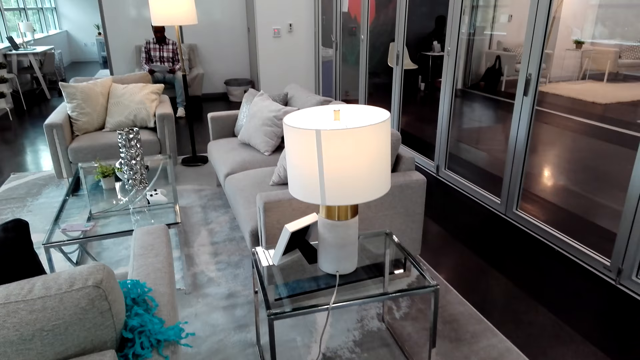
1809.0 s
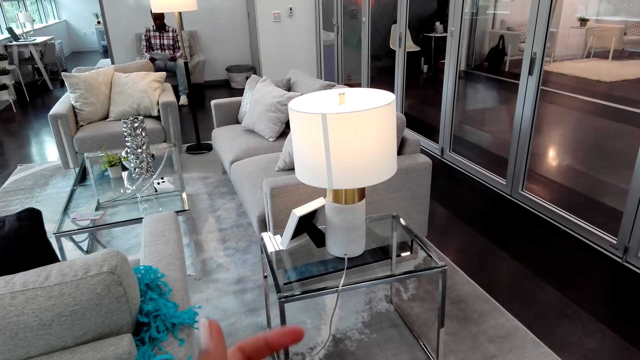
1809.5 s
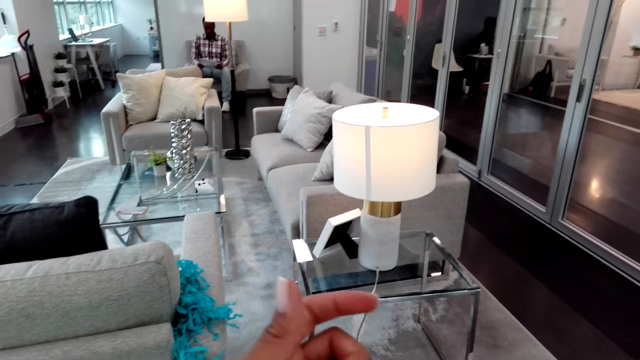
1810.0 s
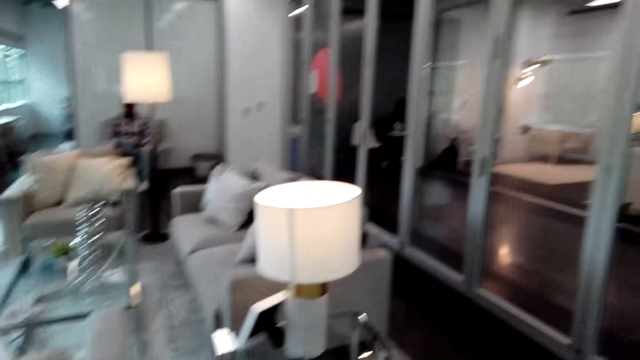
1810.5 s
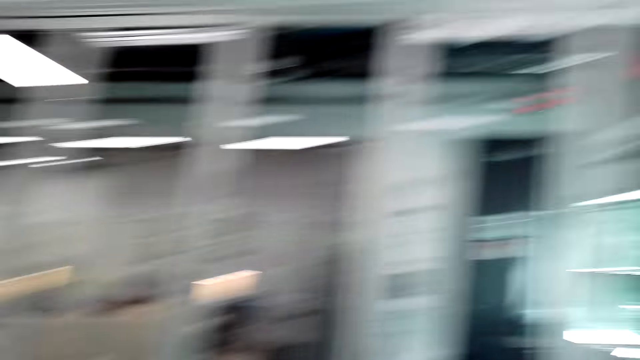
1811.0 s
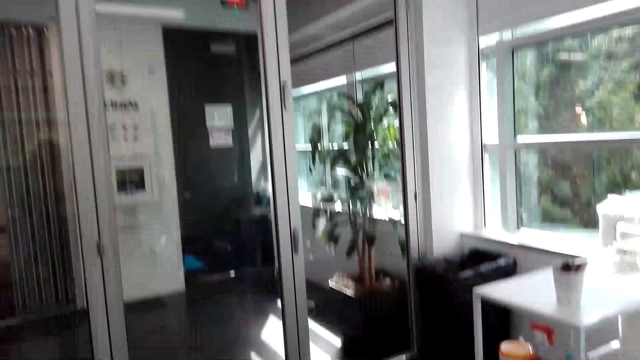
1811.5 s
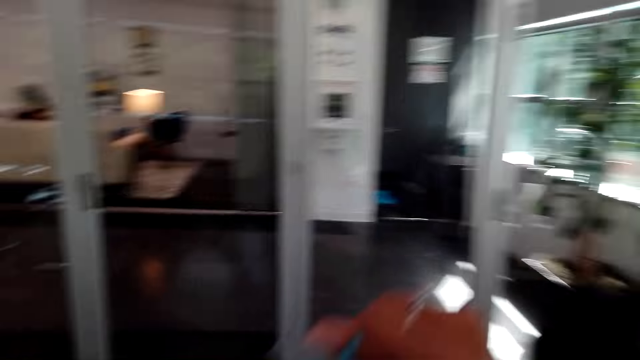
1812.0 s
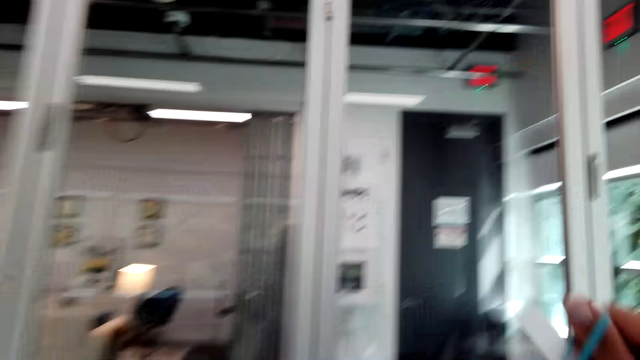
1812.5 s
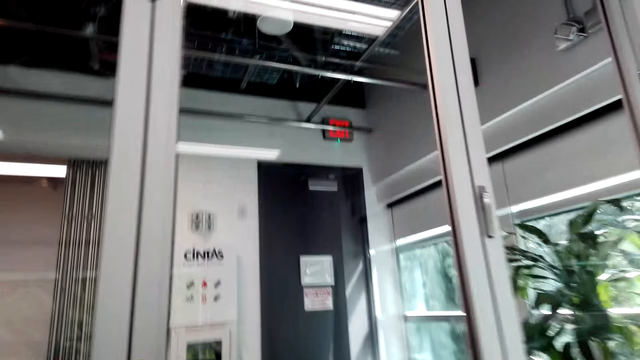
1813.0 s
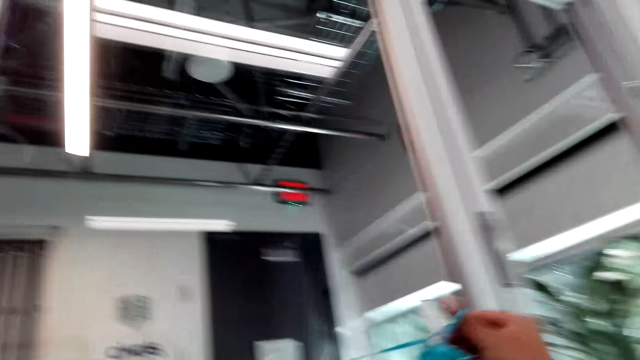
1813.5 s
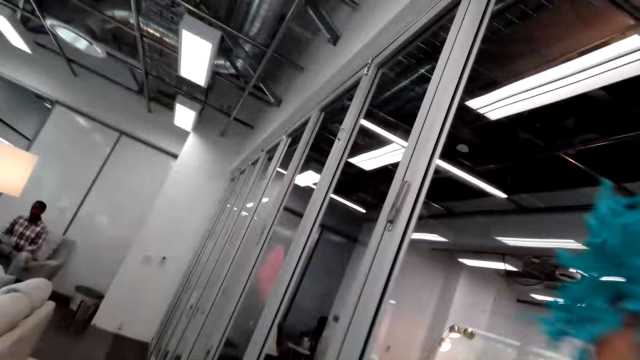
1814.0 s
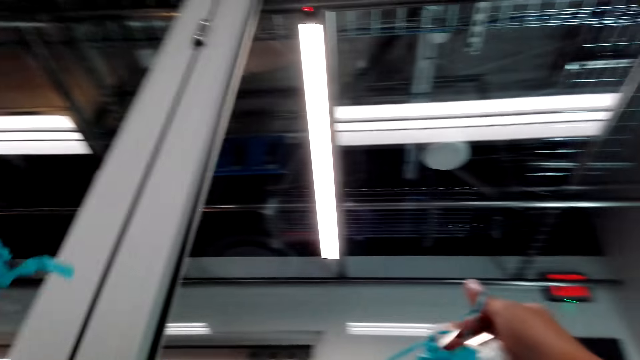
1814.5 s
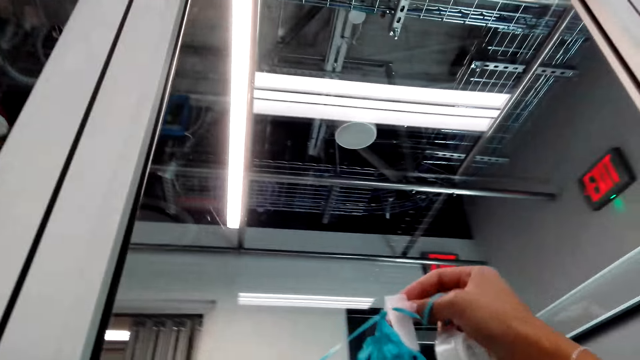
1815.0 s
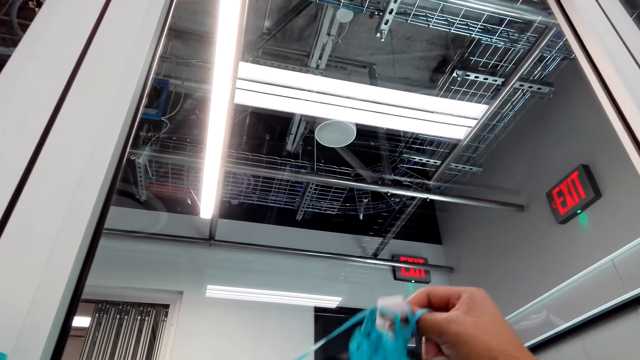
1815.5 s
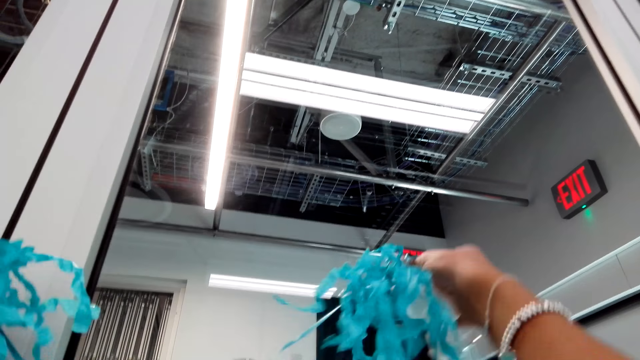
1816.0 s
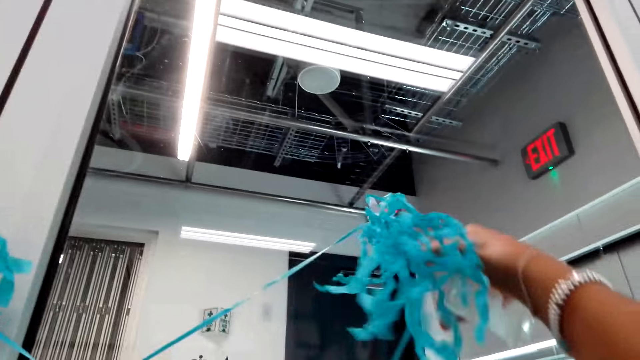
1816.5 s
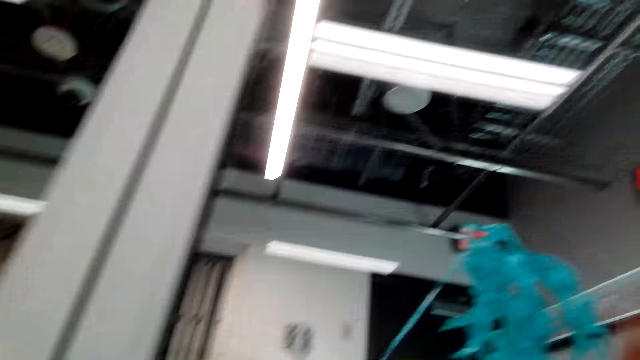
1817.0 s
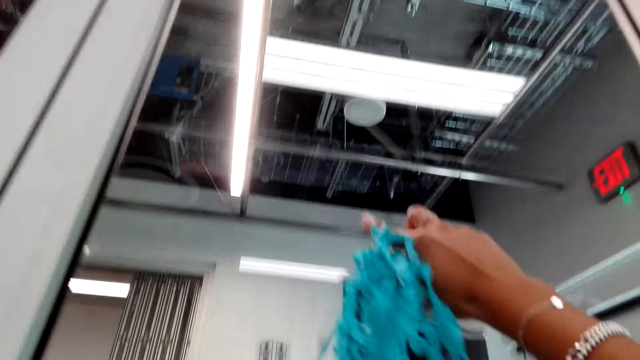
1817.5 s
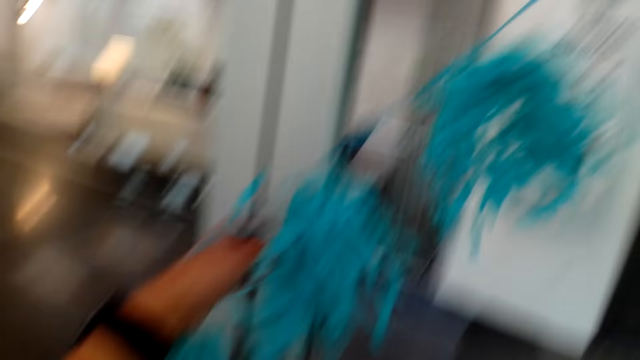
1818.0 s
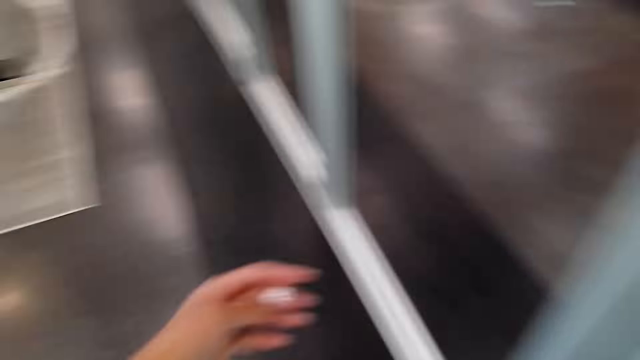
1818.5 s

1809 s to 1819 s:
The camera wearer fixes the decoration on her hands. She looks around the house. She converses with a man. She looks at the decoration. She sticks the decoration on the door. She hangs the decoration on the wall.

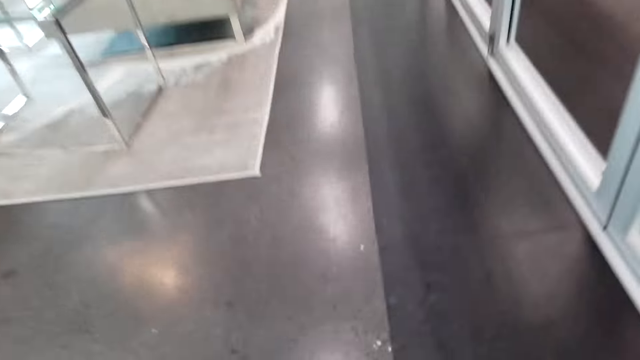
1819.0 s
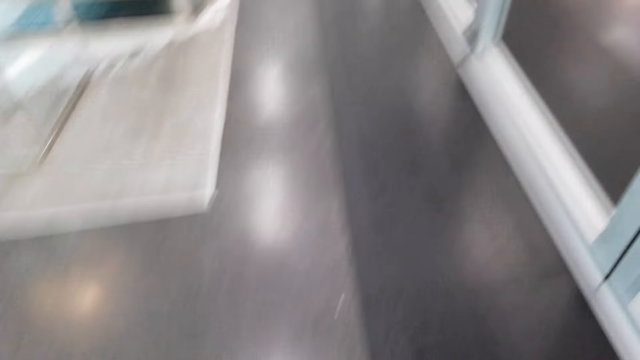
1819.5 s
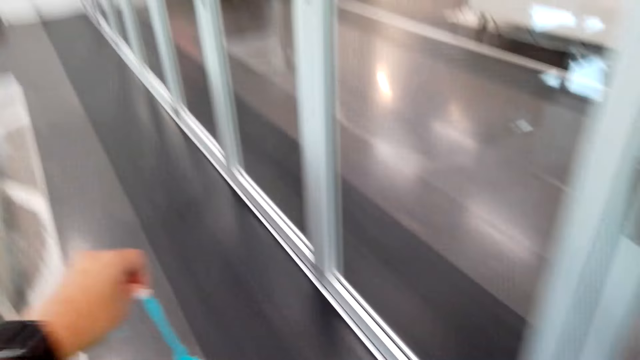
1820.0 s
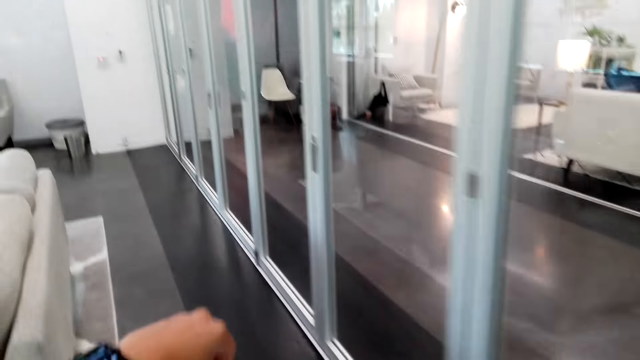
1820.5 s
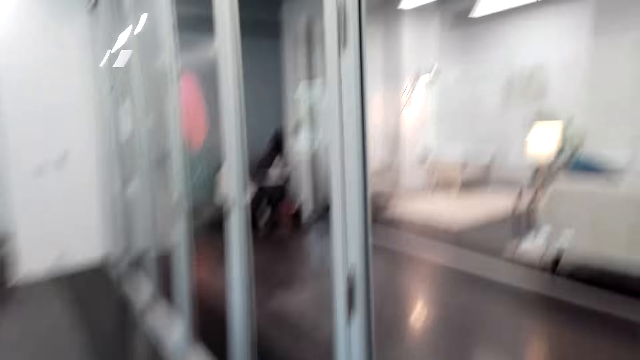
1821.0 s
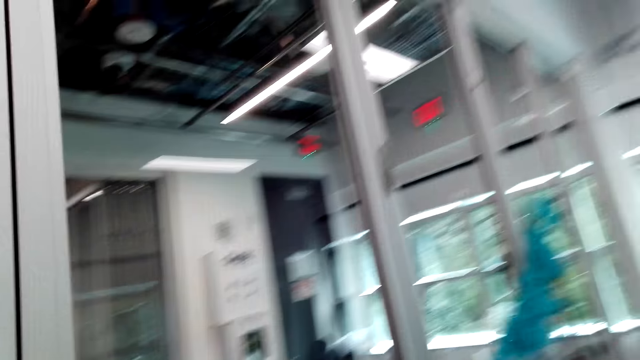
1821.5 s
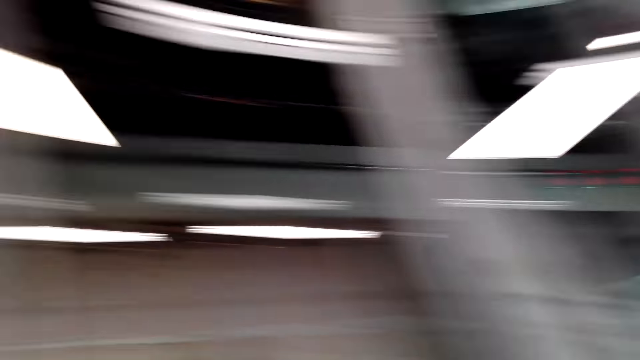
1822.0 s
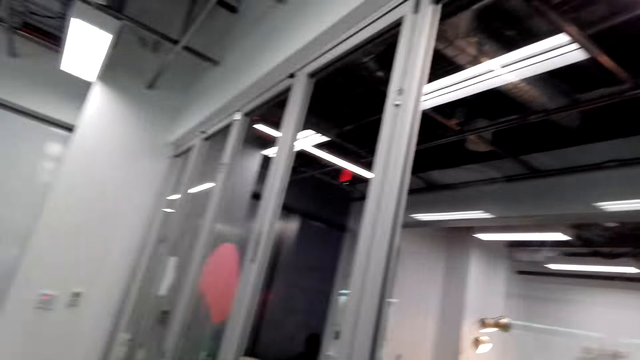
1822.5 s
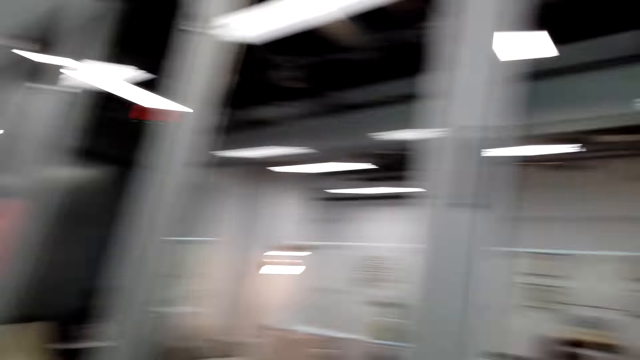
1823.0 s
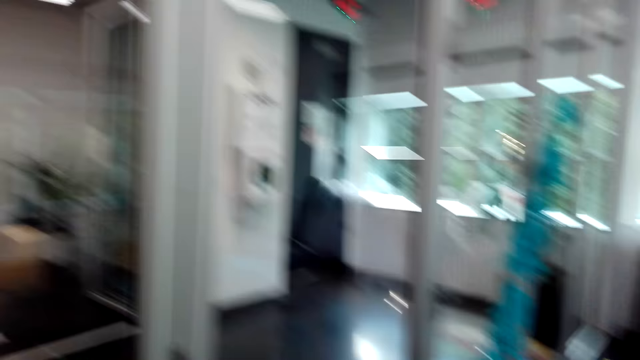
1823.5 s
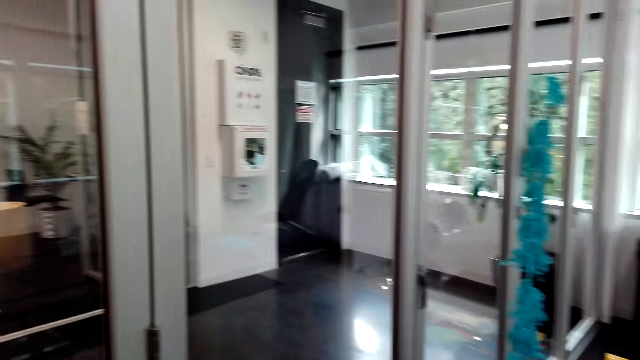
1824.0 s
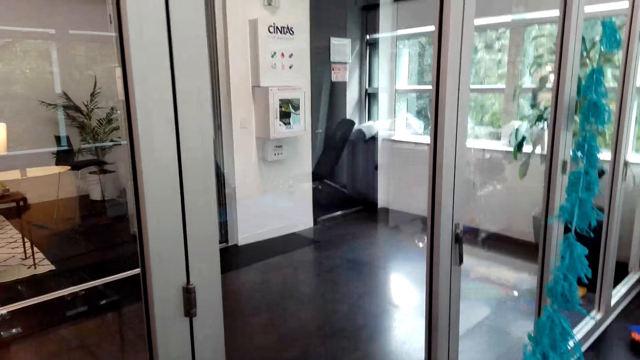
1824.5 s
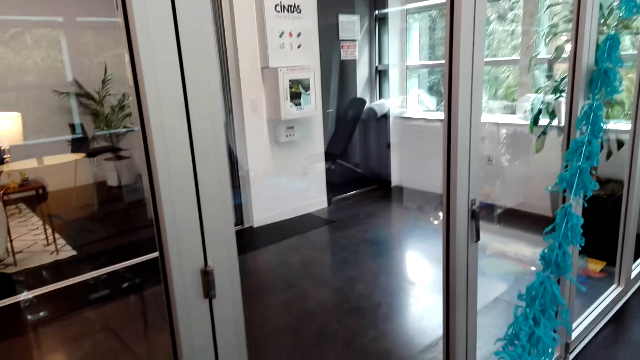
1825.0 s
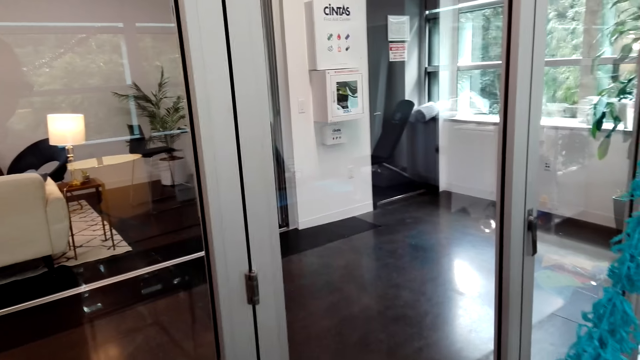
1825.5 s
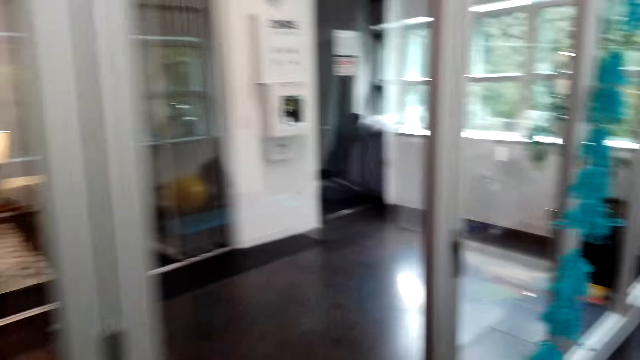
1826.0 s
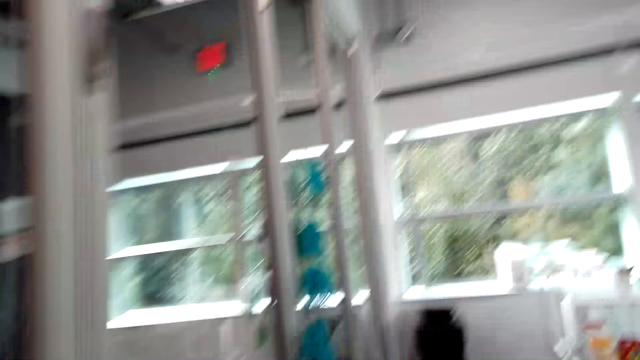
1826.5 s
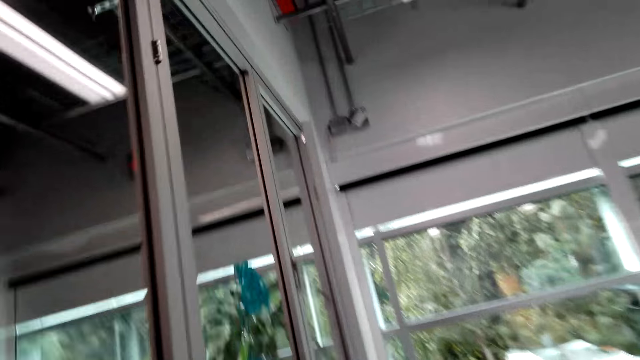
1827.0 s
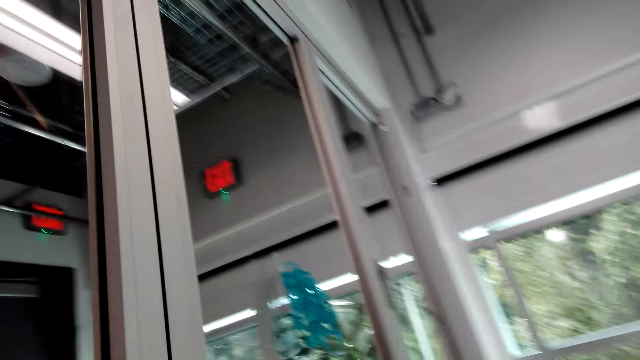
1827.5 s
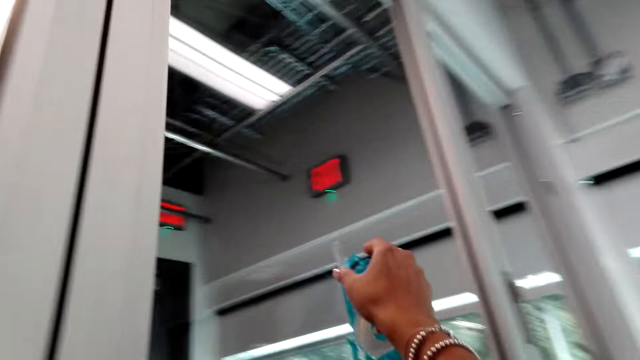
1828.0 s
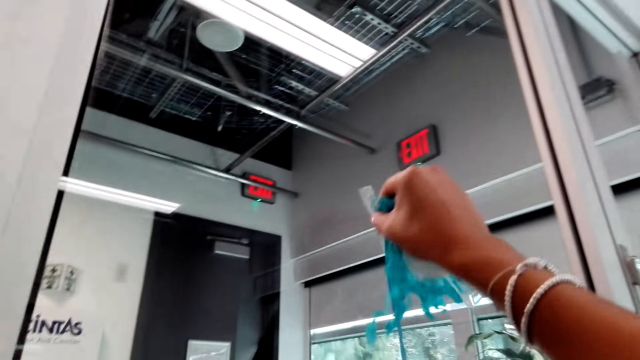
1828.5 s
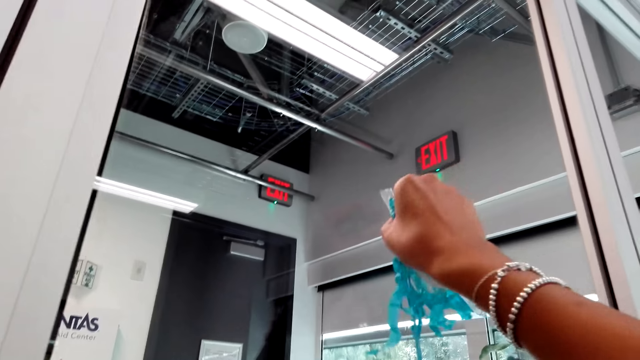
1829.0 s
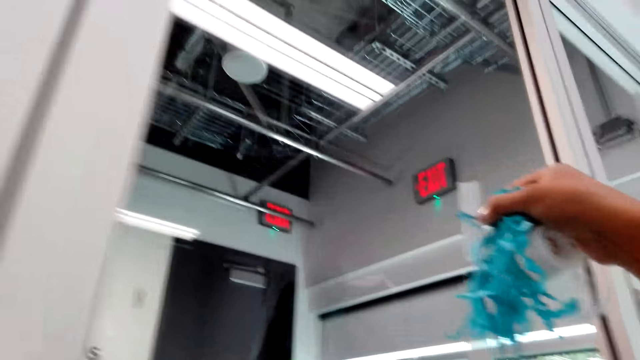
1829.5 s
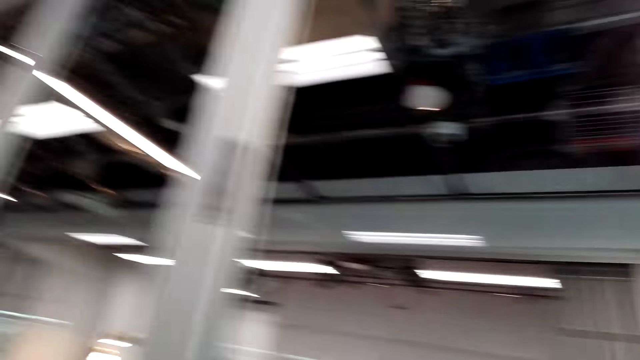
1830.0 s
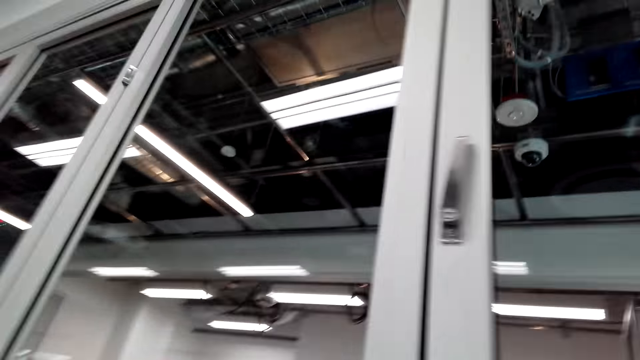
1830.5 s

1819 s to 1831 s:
The camera wearer picks up the decoration from the ground. A man converses. The camera wearer looks around. They walk around the house. They remove the décor from the wall.
